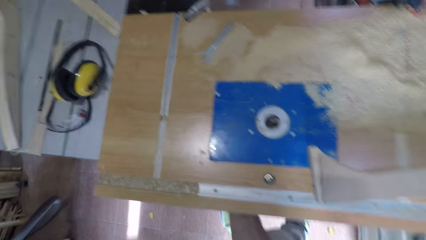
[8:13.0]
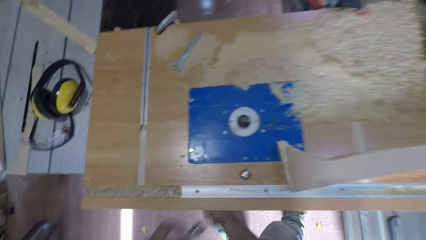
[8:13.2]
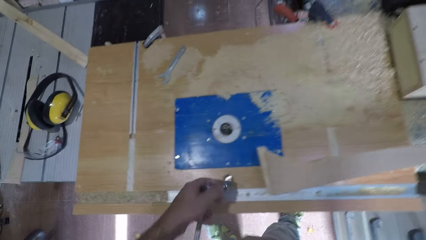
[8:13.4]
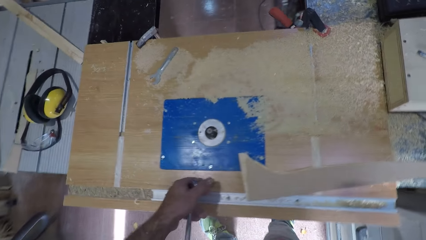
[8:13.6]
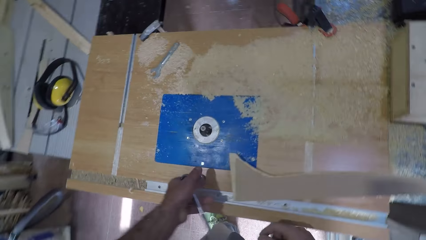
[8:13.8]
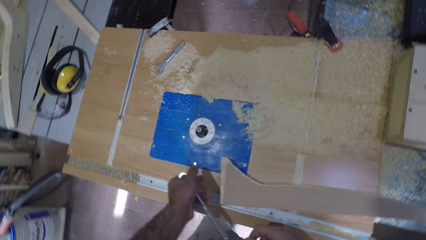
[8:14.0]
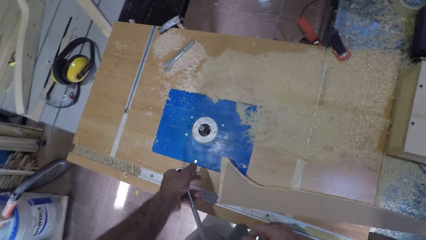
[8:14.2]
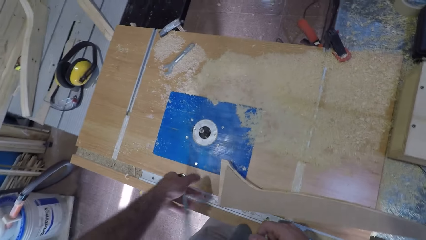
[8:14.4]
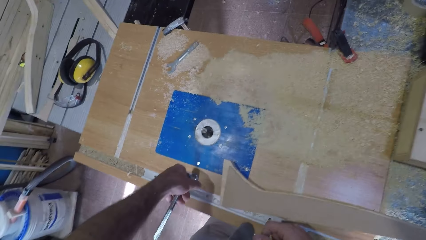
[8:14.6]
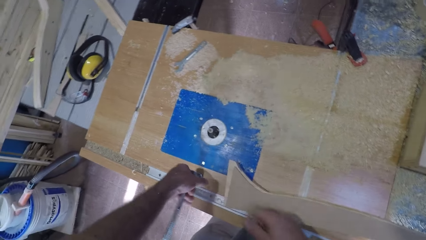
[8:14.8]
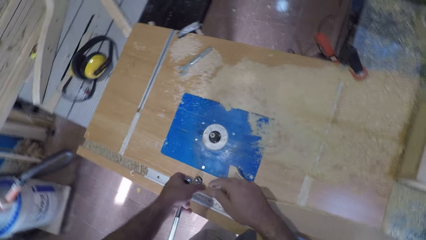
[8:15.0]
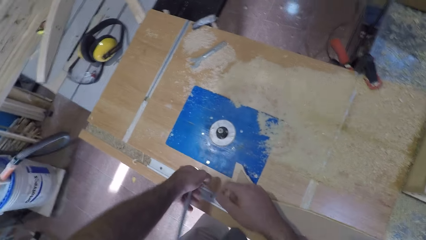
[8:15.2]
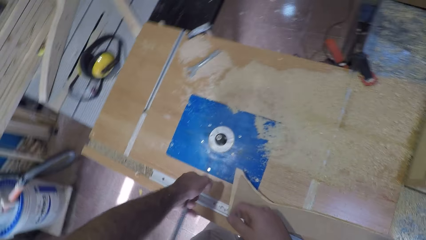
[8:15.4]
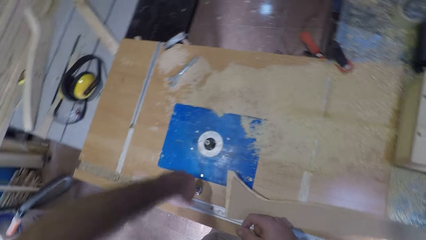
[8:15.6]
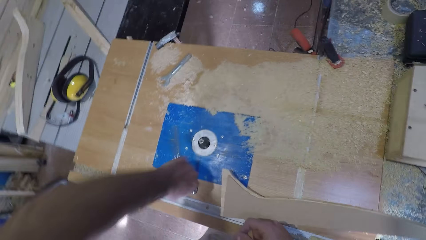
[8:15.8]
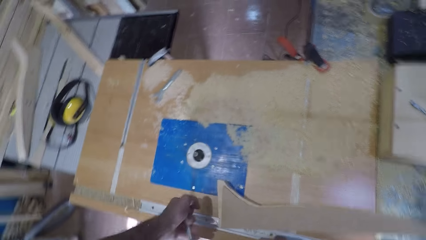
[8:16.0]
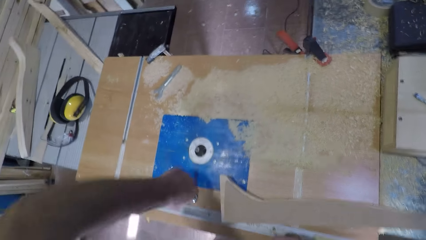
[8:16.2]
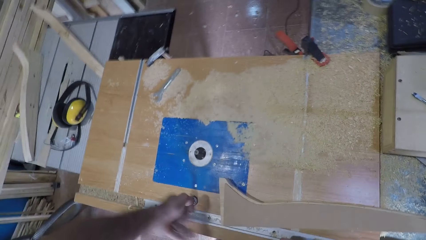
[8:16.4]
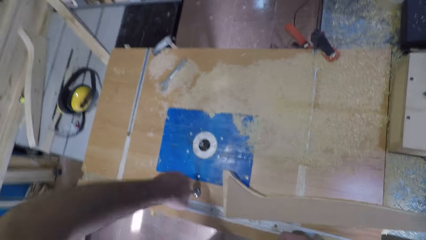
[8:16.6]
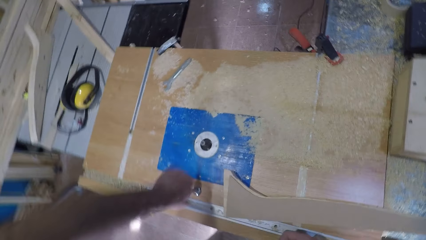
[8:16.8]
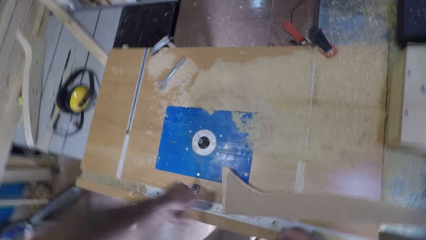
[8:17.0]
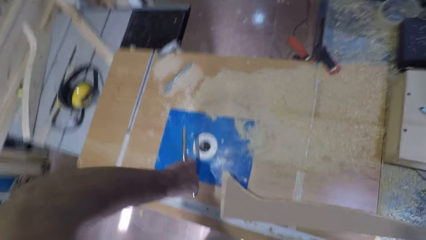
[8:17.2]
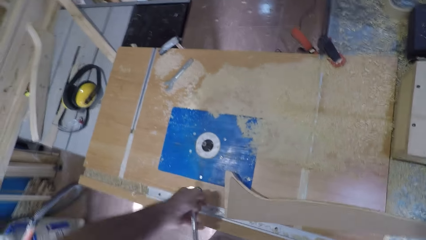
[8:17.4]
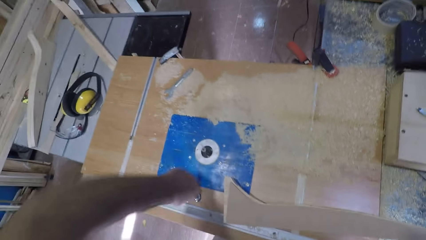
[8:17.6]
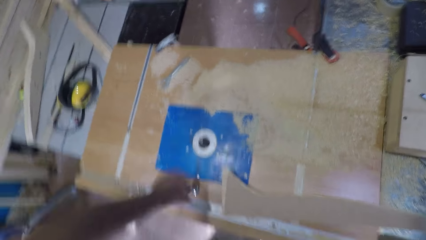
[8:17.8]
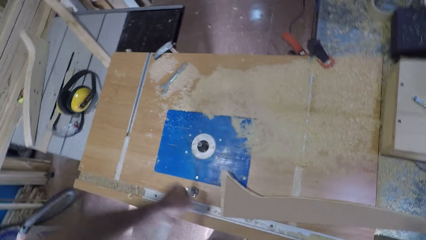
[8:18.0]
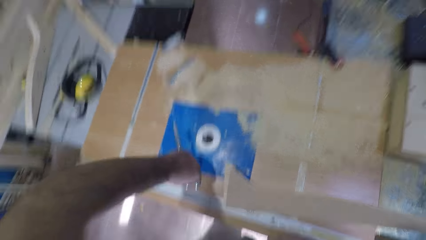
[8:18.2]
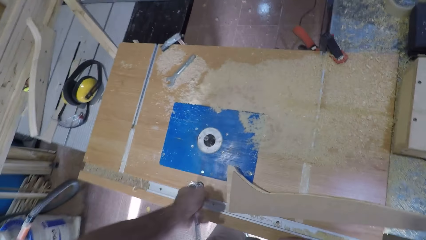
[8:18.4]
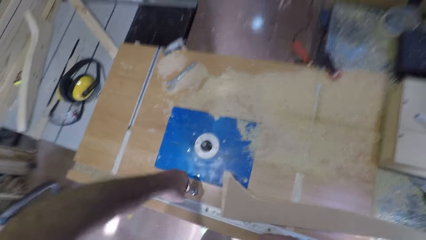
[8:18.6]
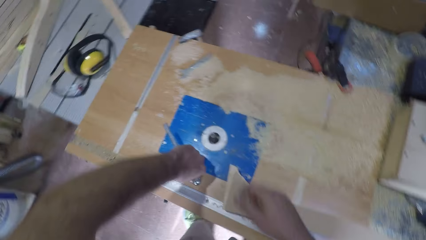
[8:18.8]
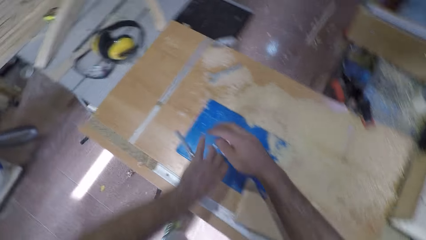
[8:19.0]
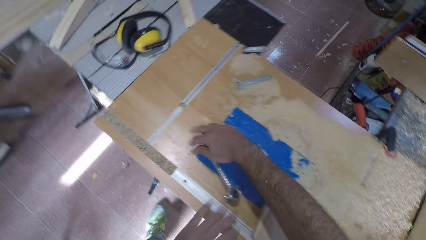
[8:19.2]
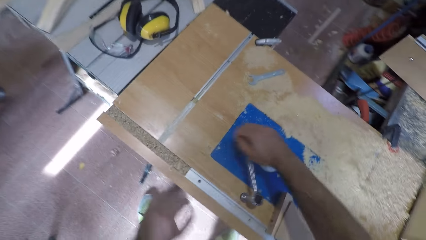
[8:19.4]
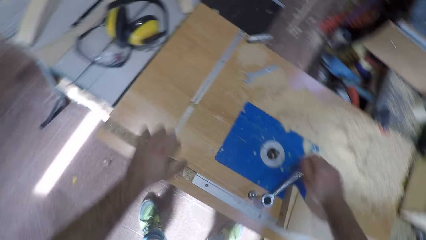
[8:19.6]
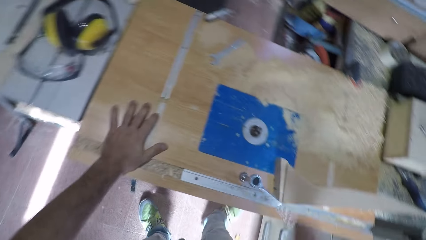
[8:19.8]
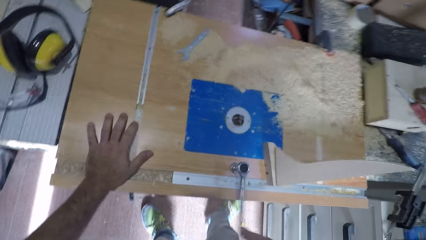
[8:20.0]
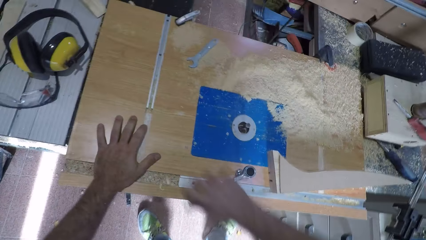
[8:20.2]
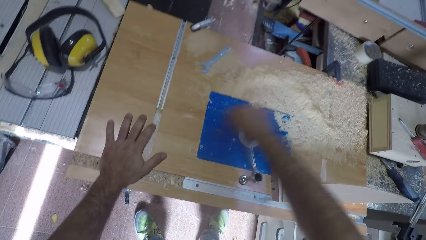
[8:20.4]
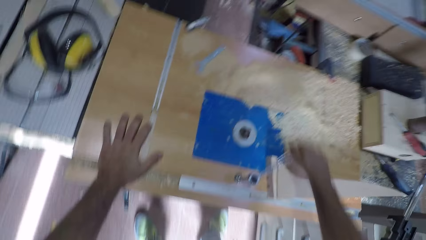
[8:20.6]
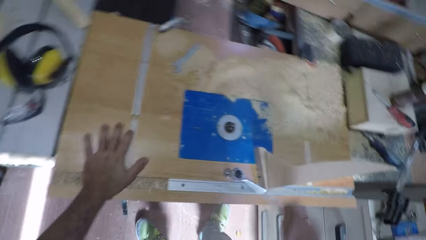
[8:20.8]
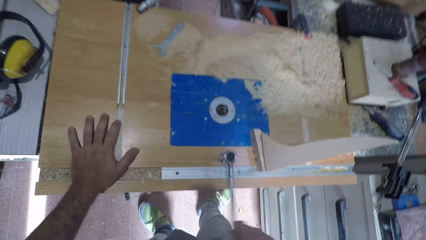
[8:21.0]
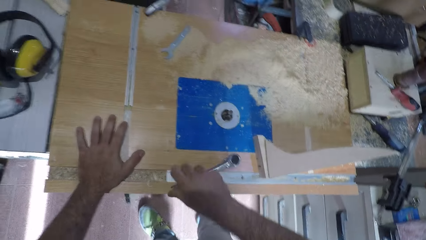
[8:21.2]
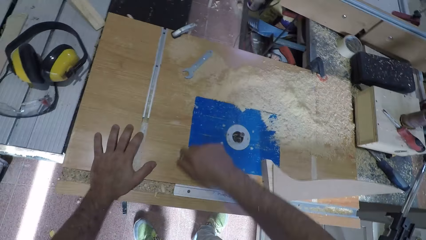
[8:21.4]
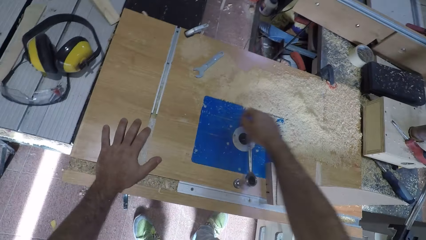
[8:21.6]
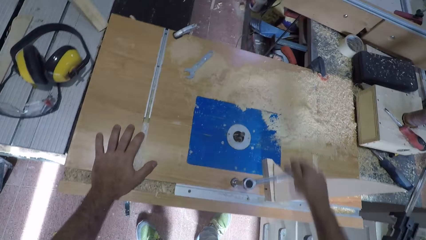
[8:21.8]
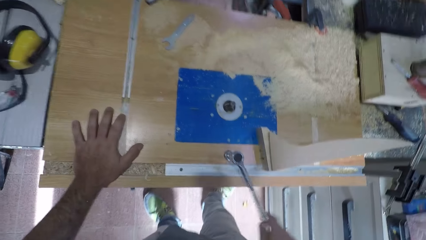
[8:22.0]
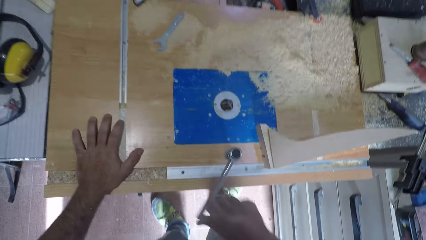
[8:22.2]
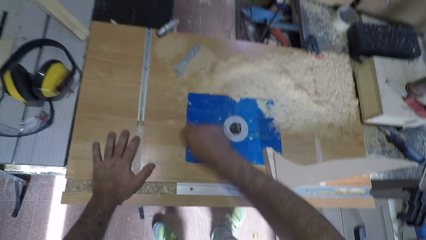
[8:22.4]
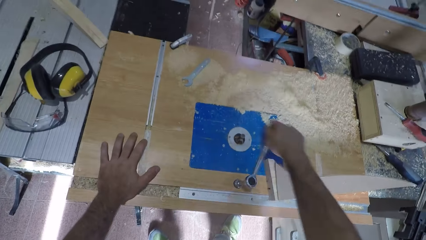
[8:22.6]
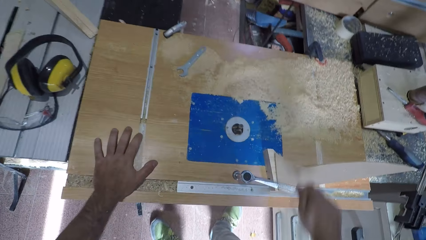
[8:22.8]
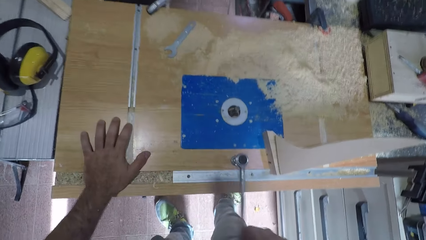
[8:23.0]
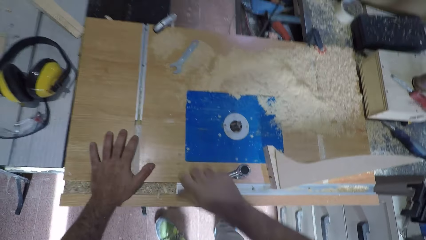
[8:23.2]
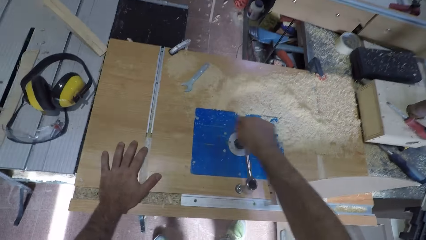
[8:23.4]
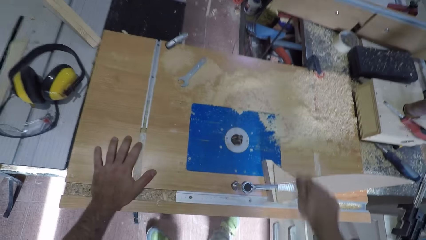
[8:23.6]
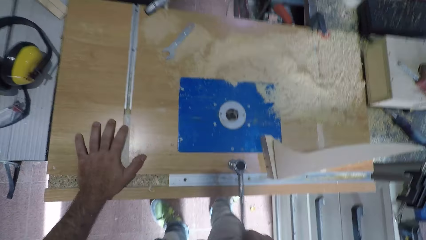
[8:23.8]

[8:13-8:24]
The camera wearer puts the spanner or torque wrench in the hole of the table, on the nut. He turns the spanner. He tightens the nut. He removes his left hand from the spanner, holds the spanner with his right hand and turns the spanner. He puts his left hand on the table. He tightens the nut.

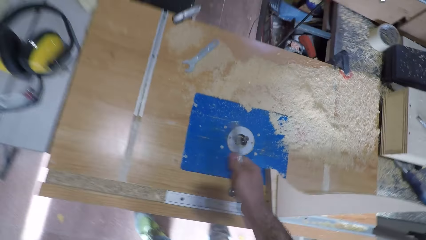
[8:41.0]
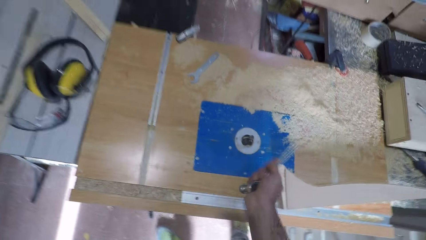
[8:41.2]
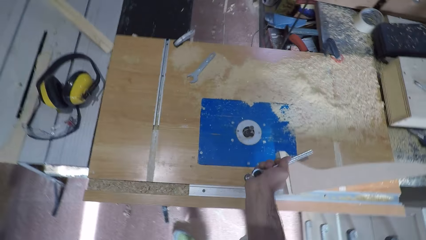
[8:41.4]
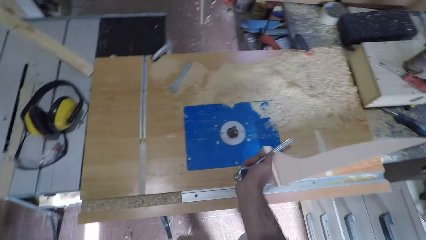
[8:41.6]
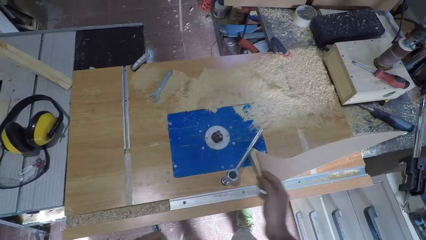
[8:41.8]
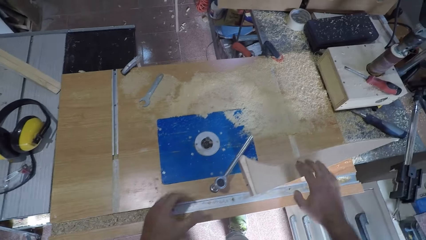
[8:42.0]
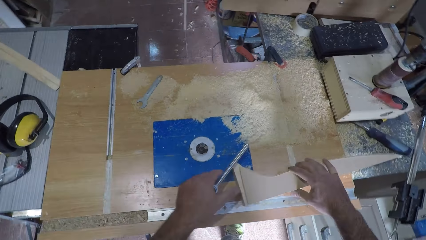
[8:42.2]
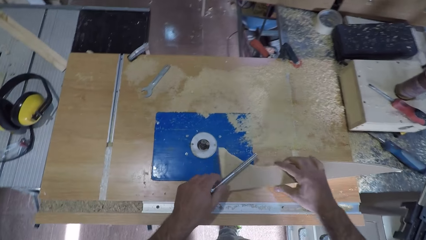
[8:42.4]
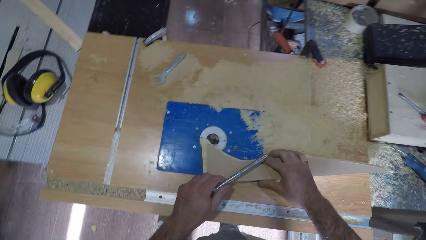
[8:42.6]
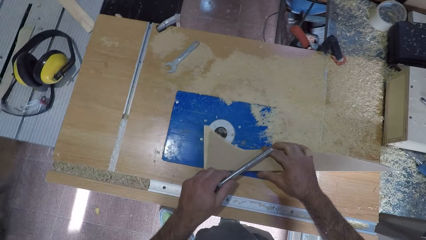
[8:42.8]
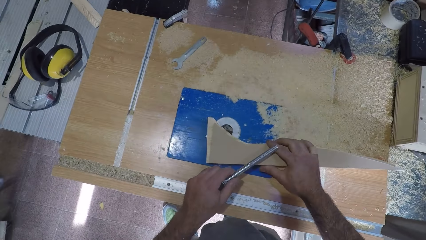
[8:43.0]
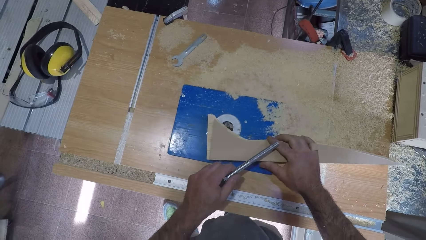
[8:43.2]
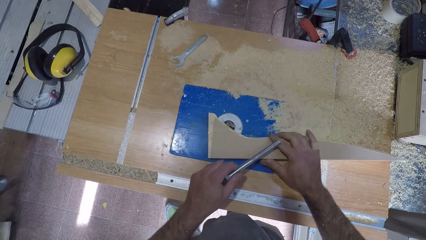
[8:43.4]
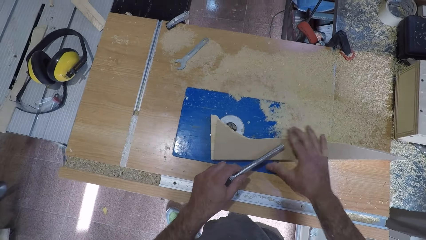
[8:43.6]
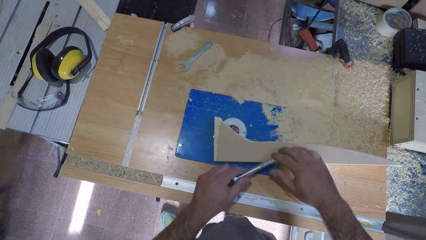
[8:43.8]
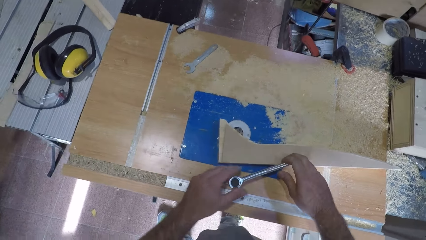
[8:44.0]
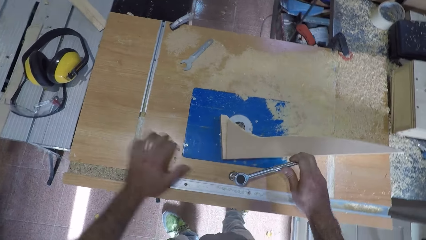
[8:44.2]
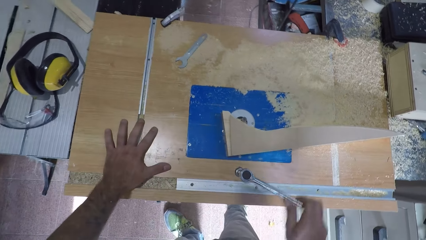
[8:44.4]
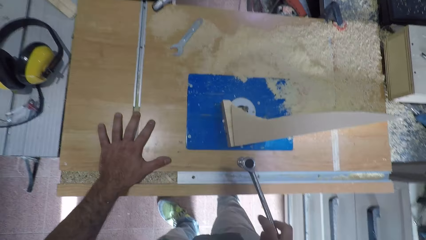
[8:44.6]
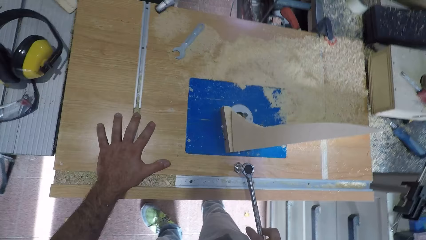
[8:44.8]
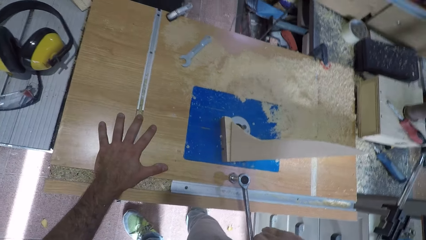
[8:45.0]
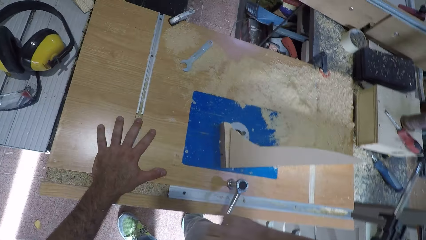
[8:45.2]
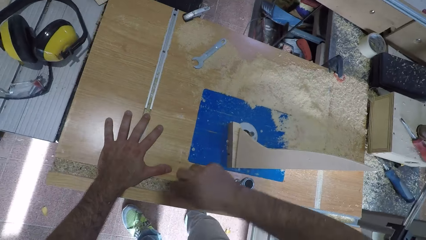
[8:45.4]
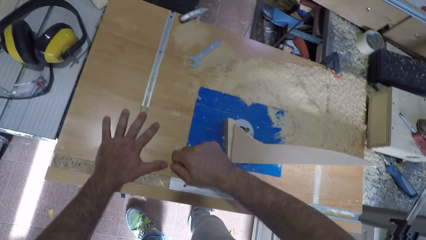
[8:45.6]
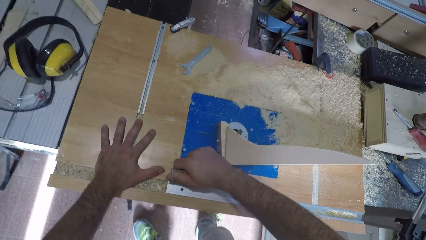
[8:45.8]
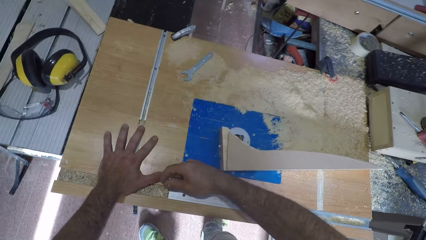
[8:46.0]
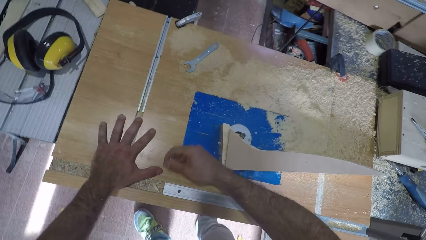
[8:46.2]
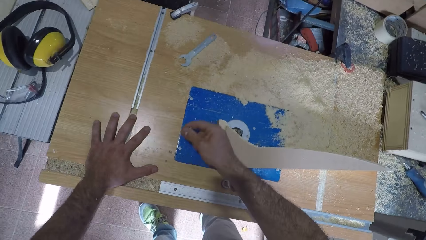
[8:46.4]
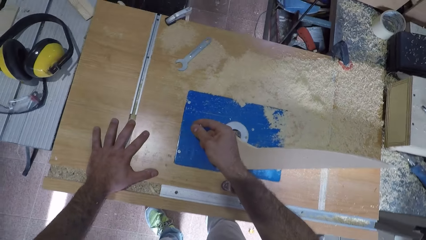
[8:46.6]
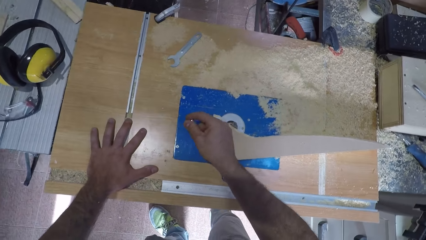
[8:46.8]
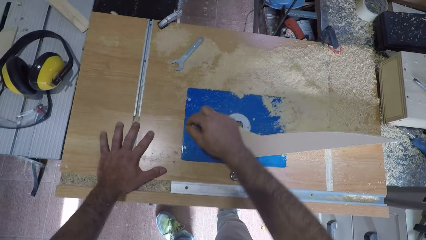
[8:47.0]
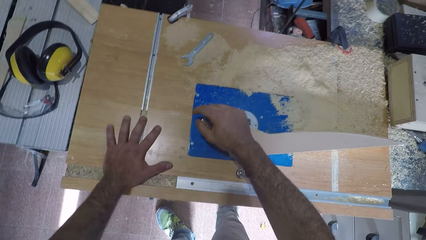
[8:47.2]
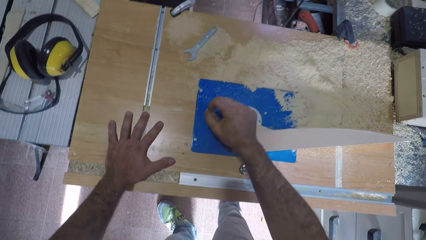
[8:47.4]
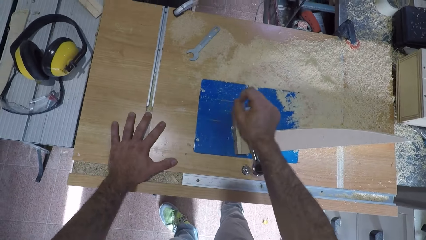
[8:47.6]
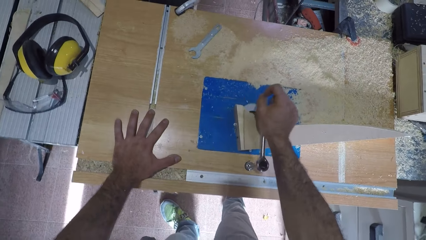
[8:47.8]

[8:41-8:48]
The camera wearer turns the spanner or torque wrench. He stops the spanner. He removes his hand from the spanner. He holds the spanner with his left hand. He picks up the piece of wood. He moves the wood towards the filer or wood carving machine. He places his hand on the torque wrench. He places the wood near the wood carving machine. He removes his right hand from the wood. He holds the spanner with his right hand and turns the spanner. He puts his left hand on the table. He tightens the nut.
